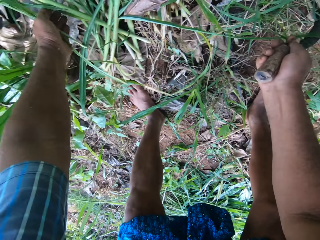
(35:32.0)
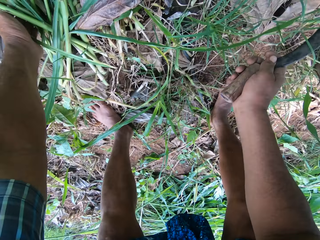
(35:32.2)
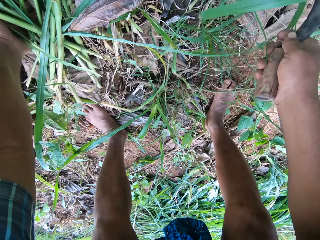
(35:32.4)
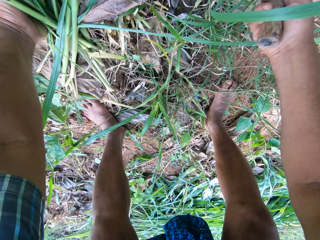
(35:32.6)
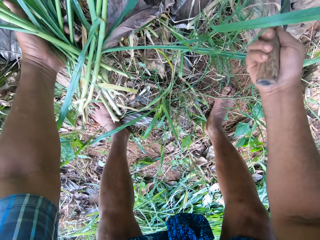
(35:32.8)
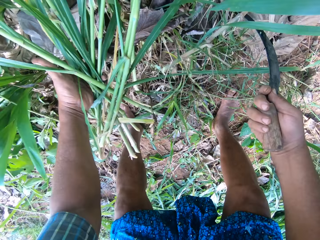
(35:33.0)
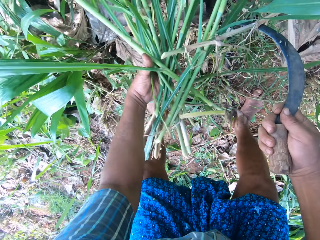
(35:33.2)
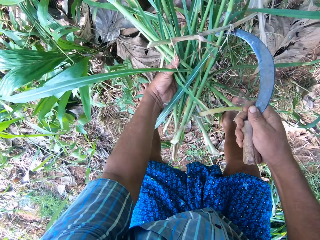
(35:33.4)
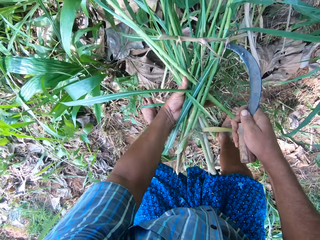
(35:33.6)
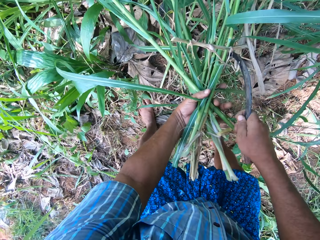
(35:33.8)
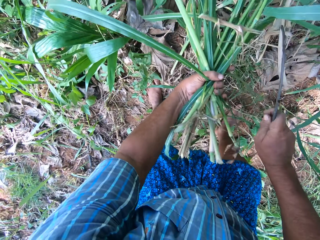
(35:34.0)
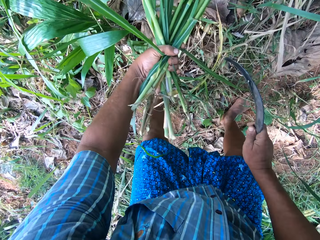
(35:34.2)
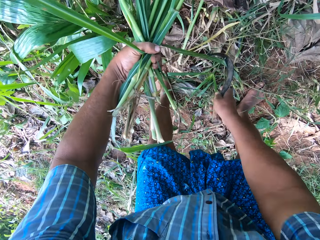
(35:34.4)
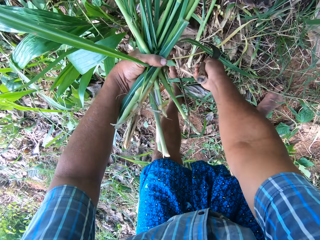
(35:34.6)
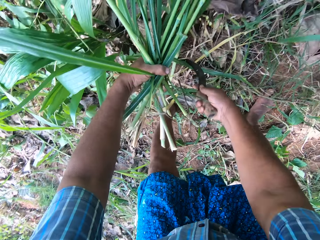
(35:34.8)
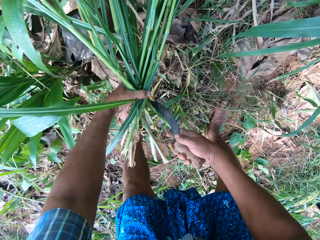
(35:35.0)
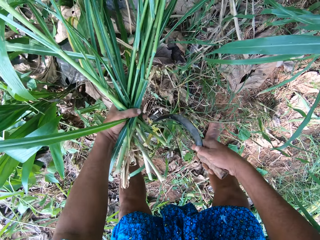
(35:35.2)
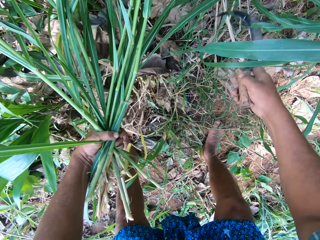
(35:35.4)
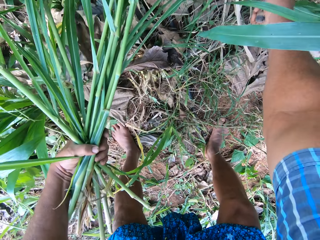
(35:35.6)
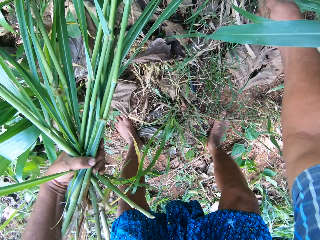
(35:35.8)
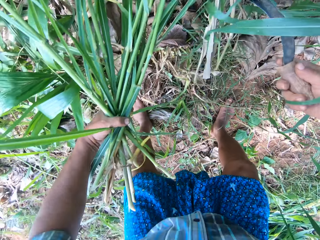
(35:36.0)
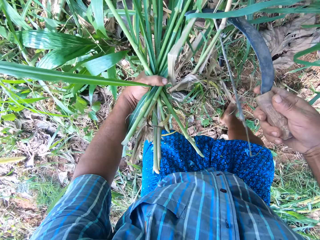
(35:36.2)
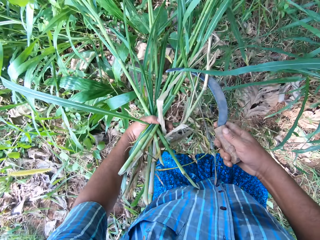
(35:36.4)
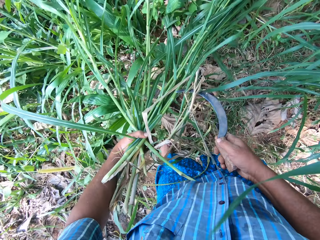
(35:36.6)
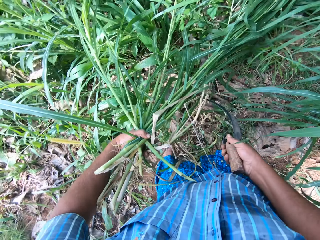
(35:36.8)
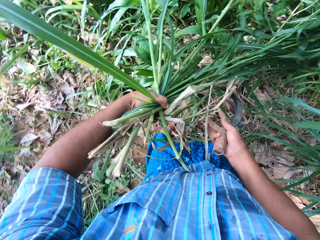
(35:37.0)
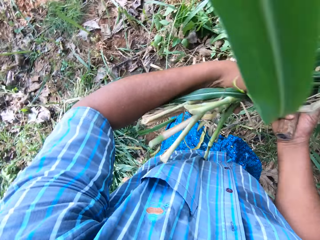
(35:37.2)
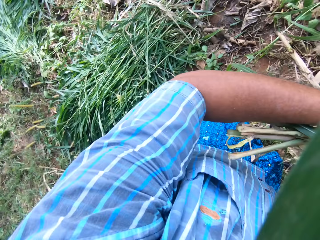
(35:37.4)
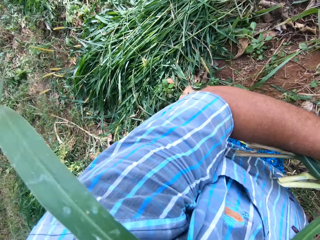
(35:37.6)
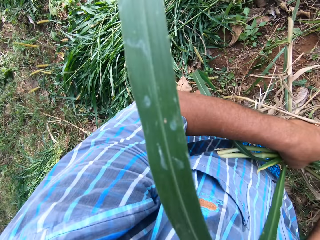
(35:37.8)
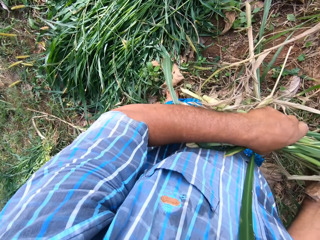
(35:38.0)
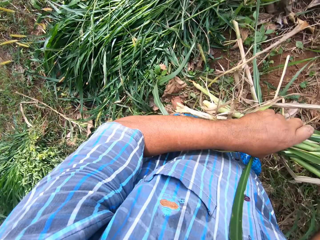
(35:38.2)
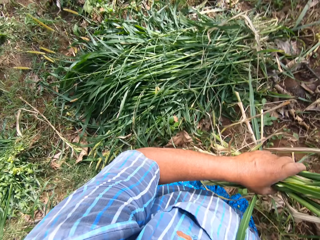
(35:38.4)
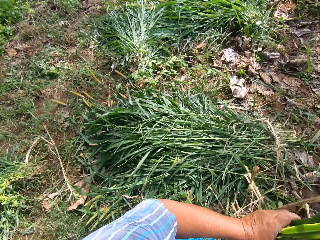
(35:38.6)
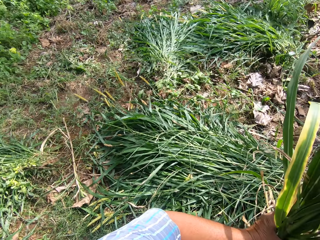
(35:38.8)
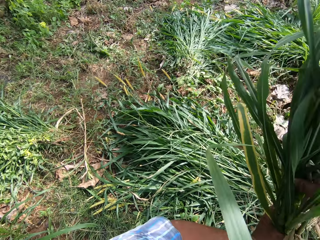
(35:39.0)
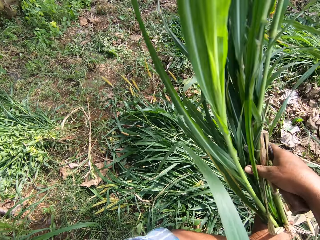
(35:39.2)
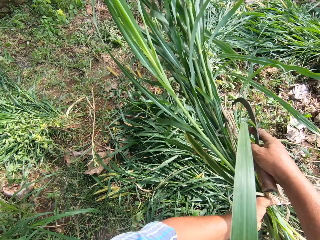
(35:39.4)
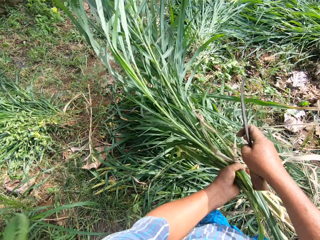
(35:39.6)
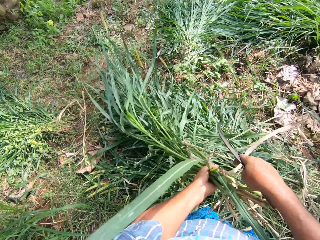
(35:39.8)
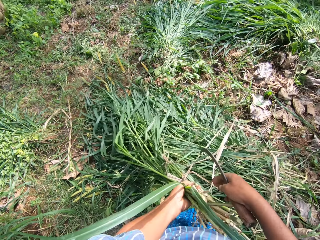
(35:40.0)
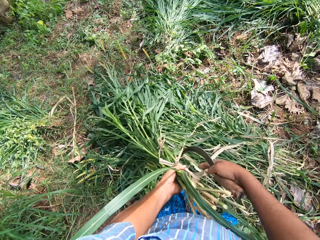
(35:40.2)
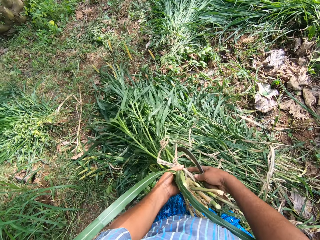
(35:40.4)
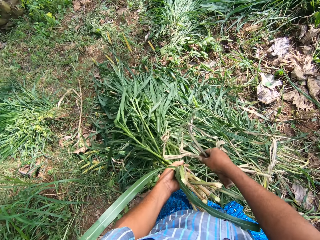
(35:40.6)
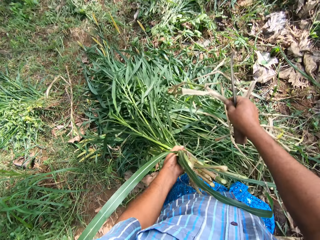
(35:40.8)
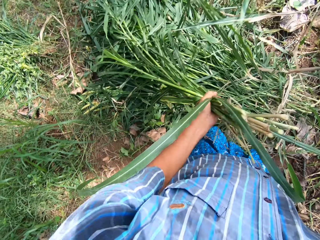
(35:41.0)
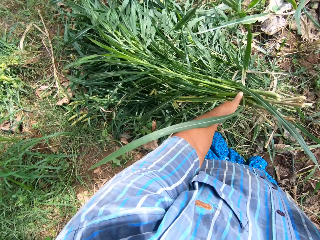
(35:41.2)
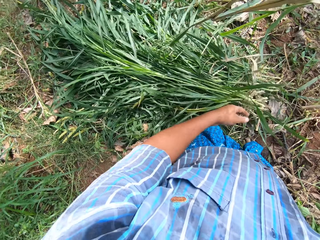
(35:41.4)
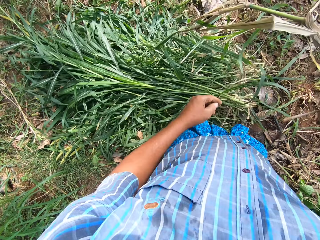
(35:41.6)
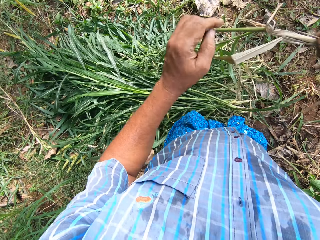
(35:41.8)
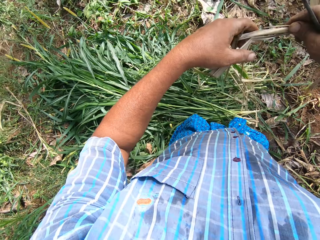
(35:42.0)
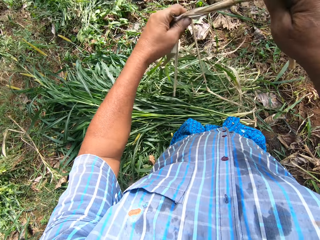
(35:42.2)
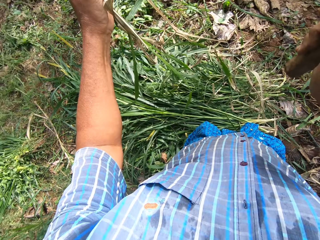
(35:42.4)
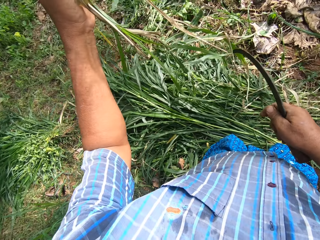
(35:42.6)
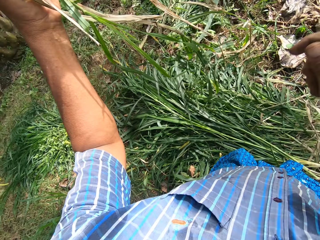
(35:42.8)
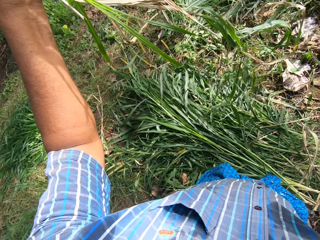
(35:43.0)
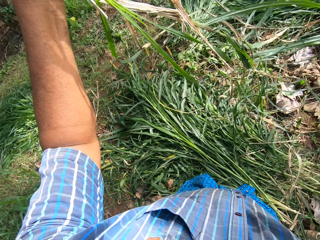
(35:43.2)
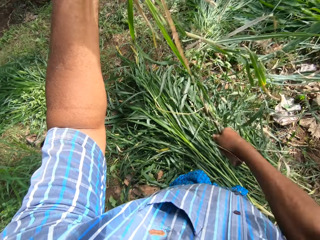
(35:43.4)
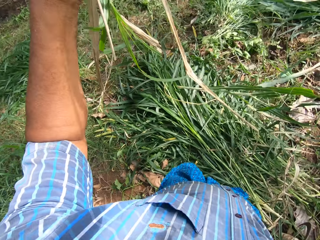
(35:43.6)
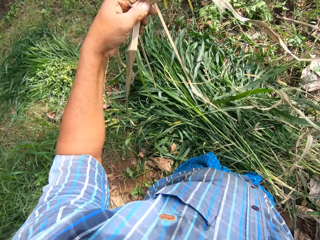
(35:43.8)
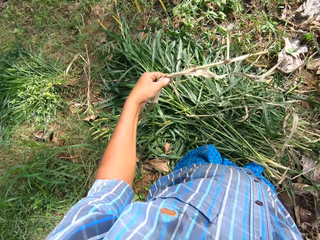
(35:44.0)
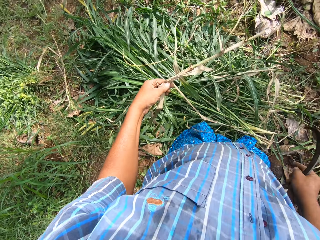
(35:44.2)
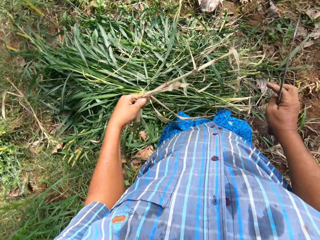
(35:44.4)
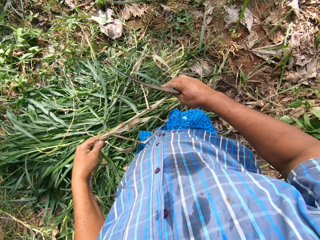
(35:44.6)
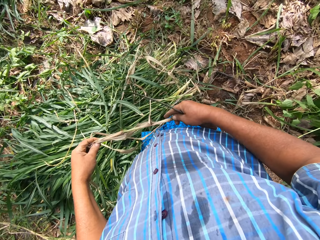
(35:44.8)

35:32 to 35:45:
The camera wearer takes the grasses on the dry leaves. They stand, lift grass from the ground with a hand sickle, and turn to other cut grass on the ground. They drop the grasses on the dry leaves on the ground. They hold grass on other grass. They take a grass from the pile of grasses. They drop other grass on the ground. They shift the grass to the left hand. They cut the stem of the grass with the knife.

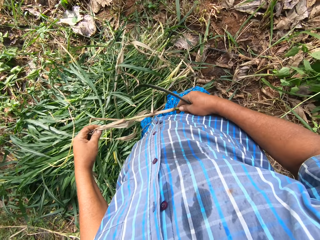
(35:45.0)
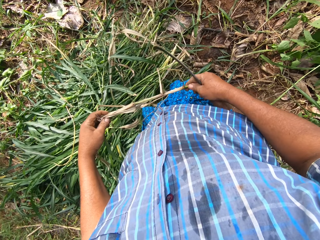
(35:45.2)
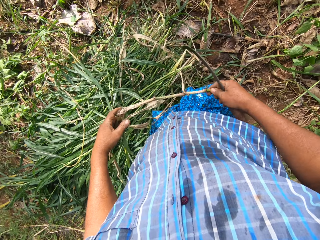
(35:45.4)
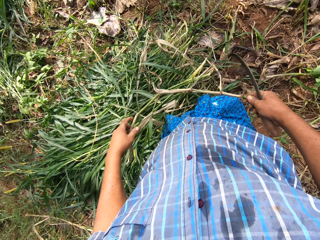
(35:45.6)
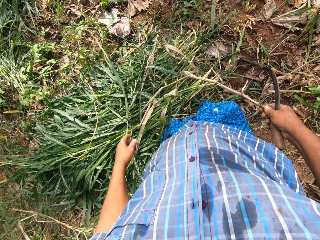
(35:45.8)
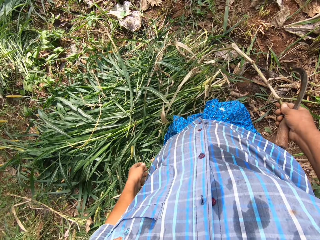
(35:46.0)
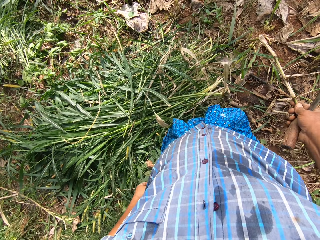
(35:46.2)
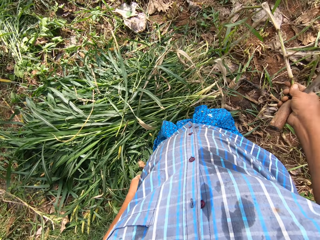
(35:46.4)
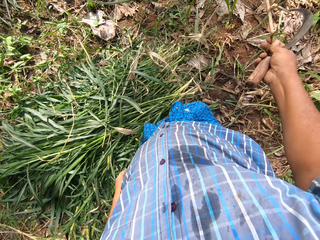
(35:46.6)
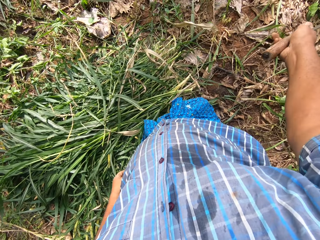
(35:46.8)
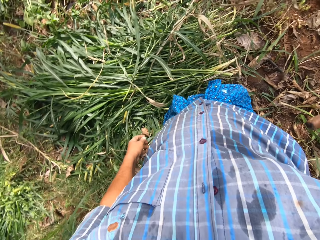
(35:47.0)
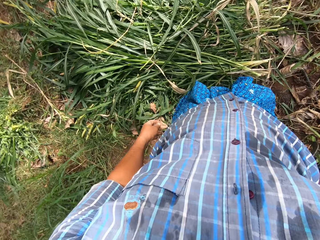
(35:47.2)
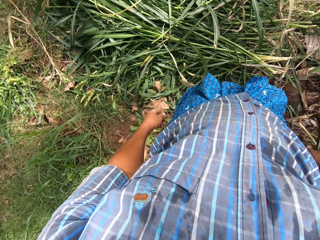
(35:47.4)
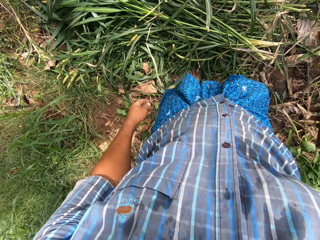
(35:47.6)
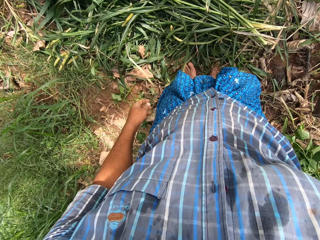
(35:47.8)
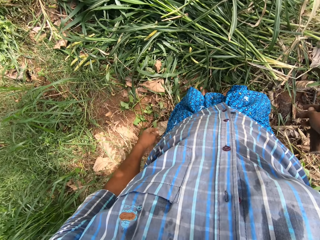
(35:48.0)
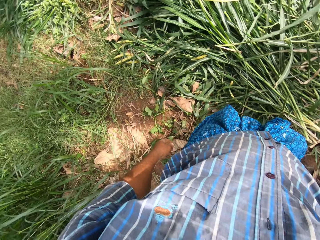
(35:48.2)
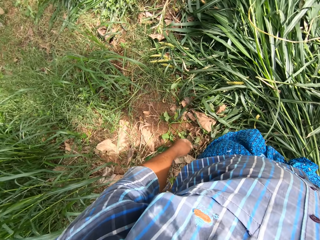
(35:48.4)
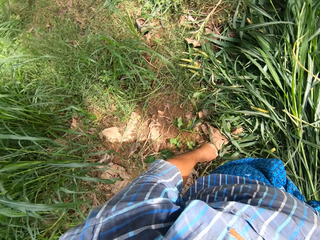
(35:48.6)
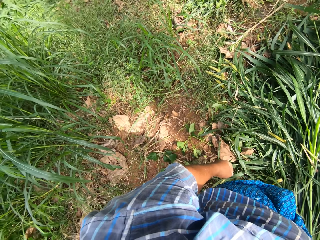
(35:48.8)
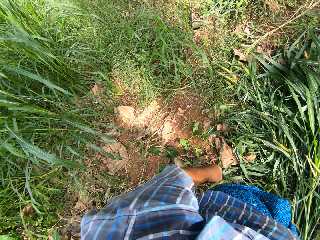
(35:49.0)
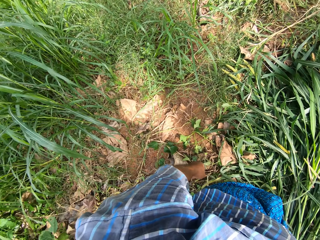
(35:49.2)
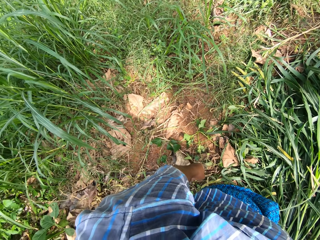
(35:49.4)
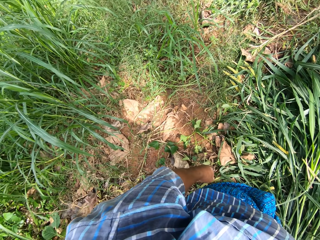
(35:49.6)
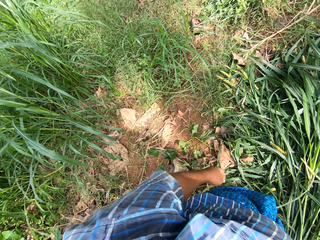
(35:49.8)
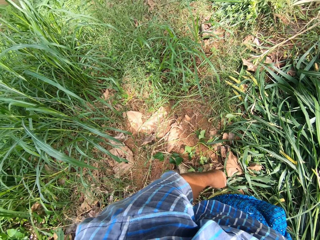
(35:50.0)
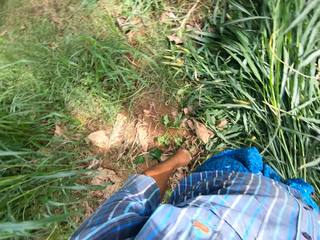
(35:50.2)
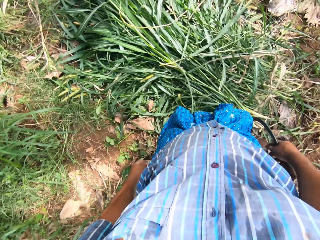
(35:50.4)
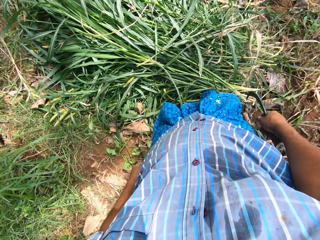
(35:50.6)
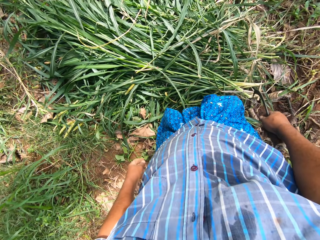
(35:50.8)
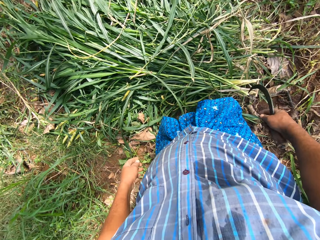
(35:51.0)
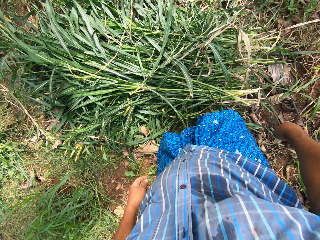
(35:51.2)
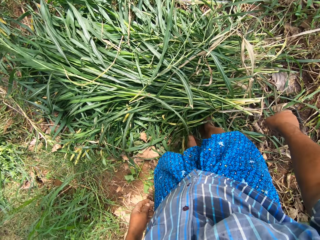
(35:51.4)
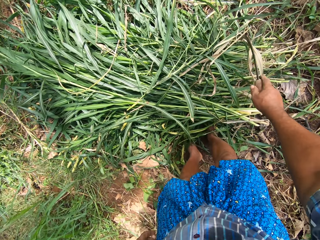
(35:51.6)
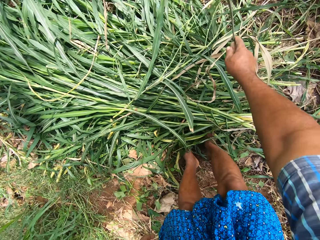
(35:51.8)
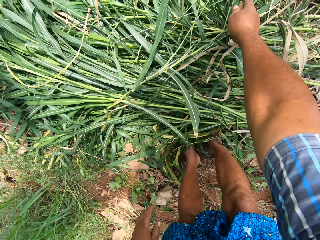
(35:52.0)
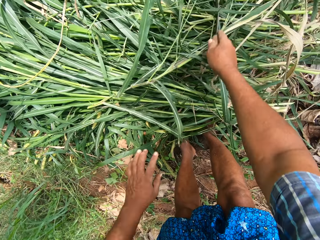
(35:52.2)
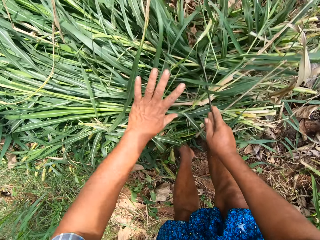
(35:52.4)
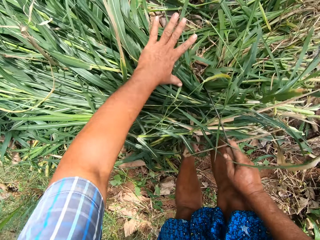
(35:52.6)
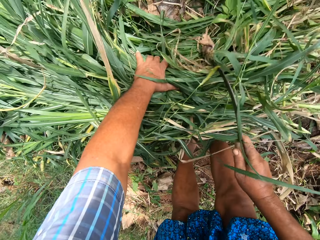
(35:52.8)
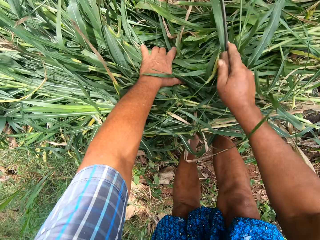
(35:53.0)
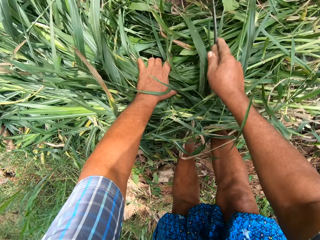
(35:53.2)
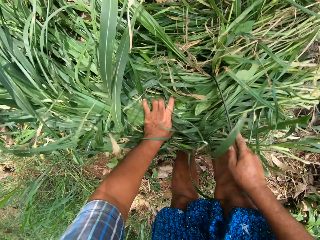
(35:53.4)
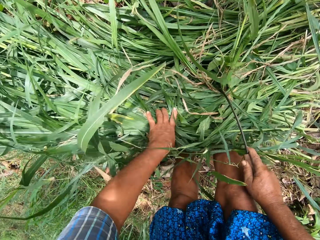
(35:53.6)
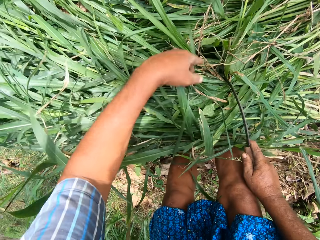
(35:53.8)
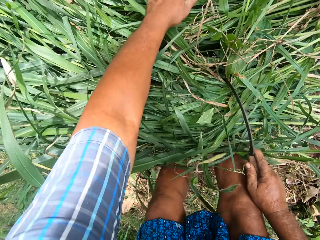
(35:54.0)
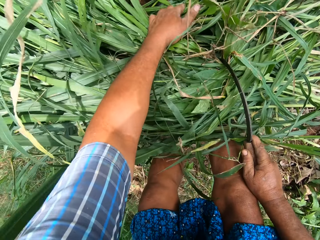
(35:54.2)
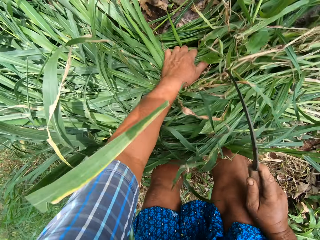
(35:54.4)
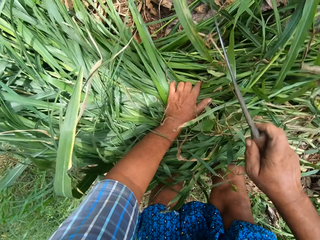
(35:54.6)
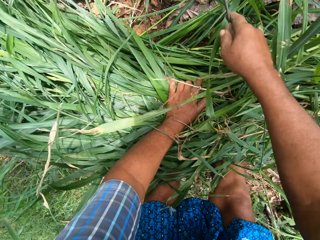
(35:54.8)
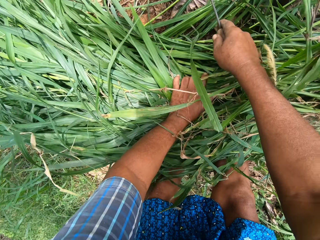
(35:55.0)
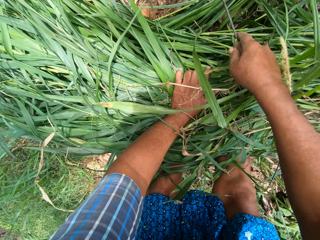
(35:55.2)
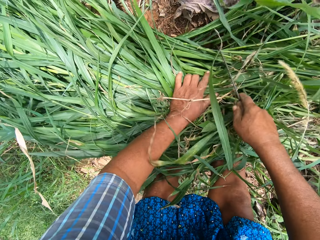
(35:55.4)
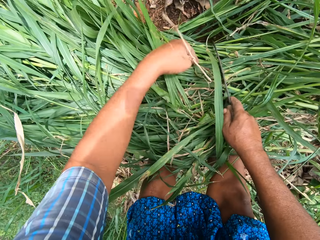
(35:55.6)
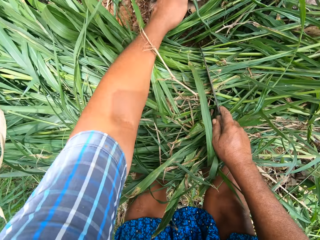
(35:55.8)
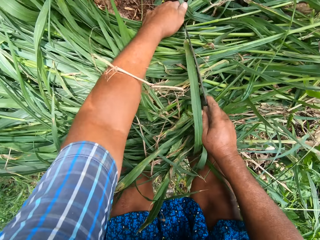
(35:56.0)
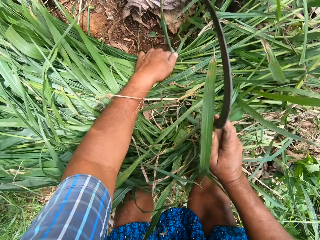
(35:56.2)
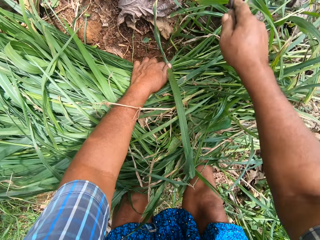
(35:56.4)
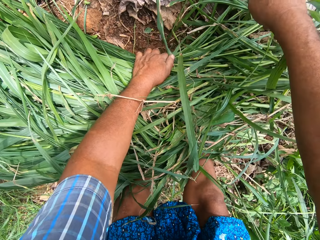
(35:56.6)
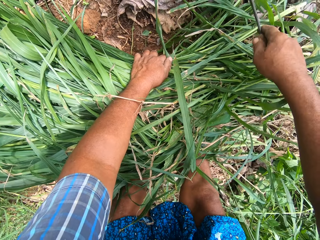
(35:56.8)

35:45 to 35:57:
The camera wearer shifts the left piece to the right hand. They throw the stem on the ground. They stare at the grass on the ground. They bend on the grass. They roll the pile of grasses on the ground and gather together the grass on legs with a hand sickle.
